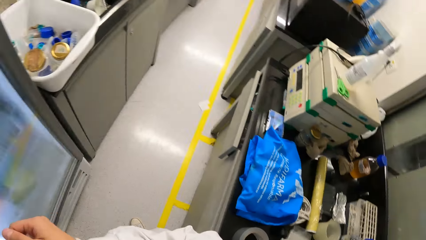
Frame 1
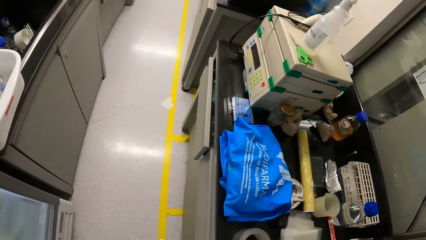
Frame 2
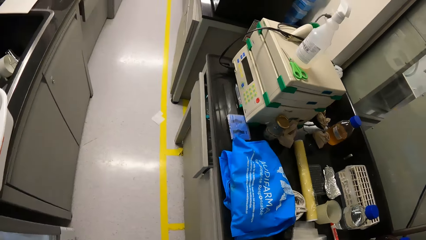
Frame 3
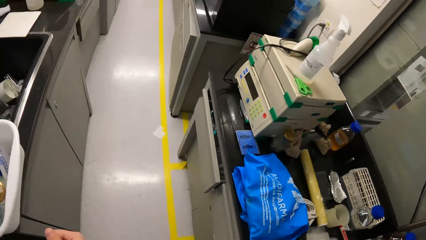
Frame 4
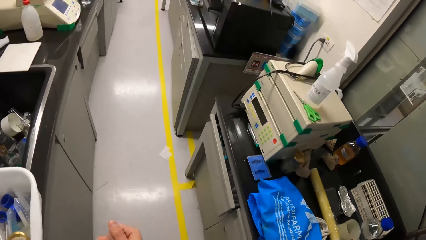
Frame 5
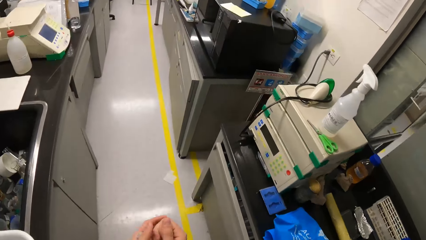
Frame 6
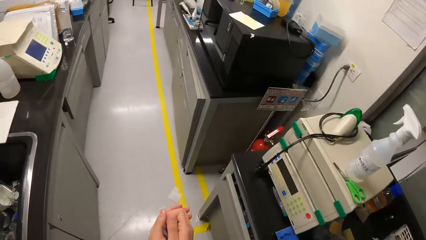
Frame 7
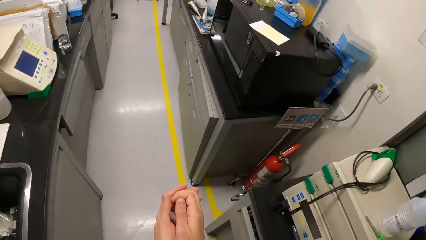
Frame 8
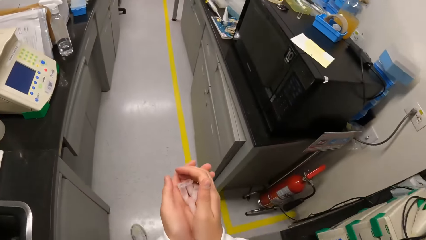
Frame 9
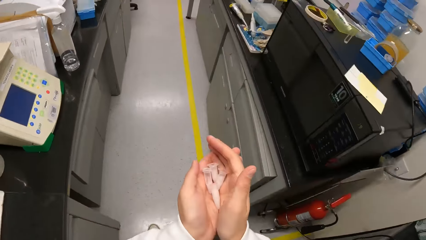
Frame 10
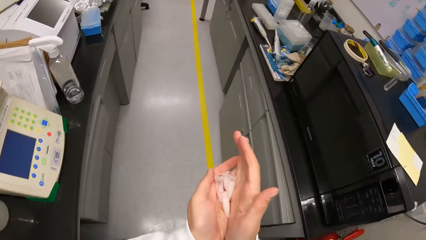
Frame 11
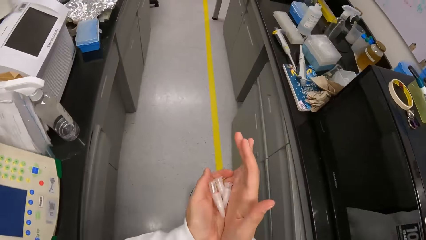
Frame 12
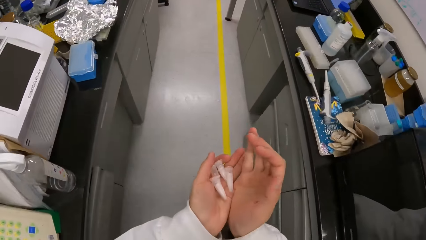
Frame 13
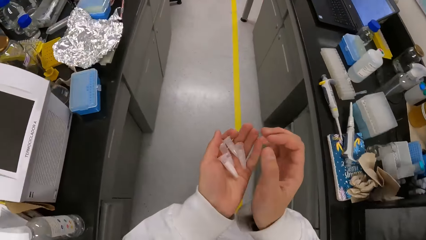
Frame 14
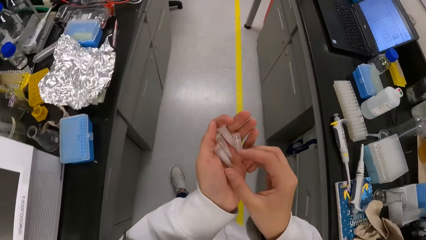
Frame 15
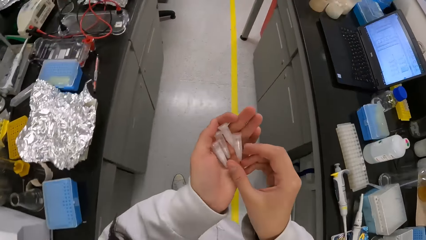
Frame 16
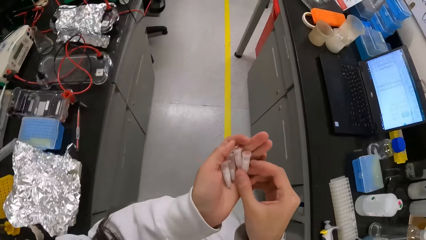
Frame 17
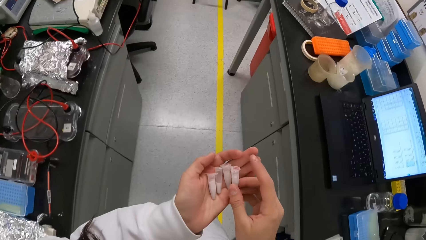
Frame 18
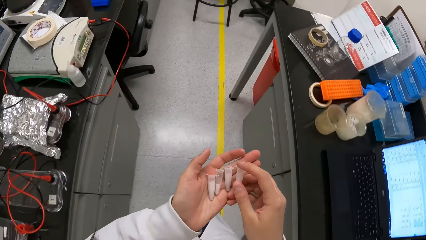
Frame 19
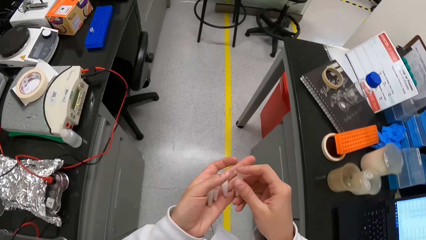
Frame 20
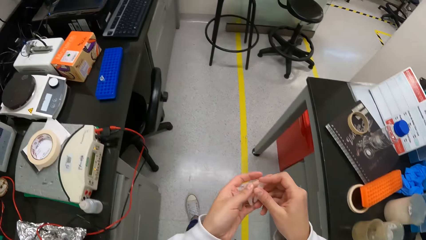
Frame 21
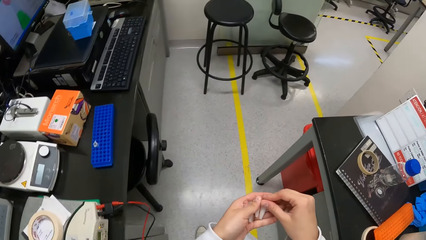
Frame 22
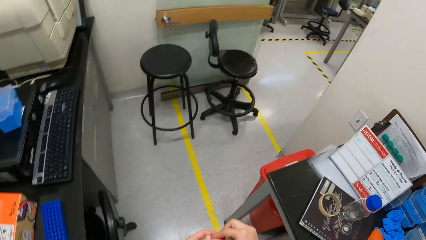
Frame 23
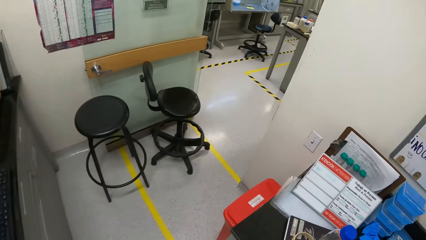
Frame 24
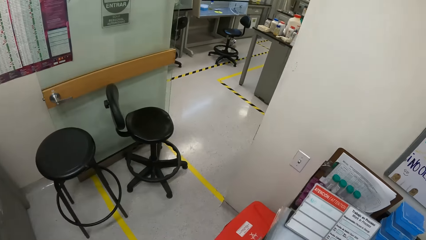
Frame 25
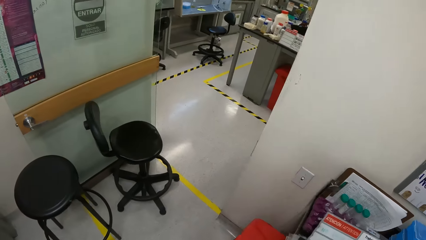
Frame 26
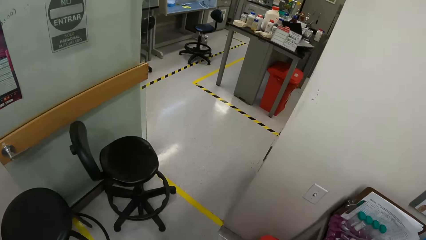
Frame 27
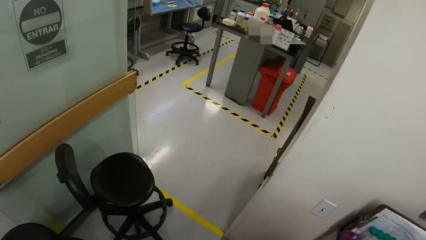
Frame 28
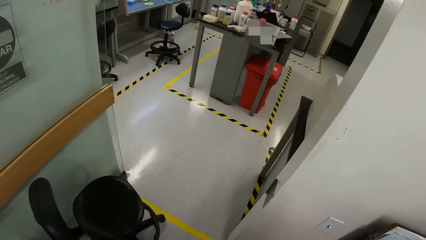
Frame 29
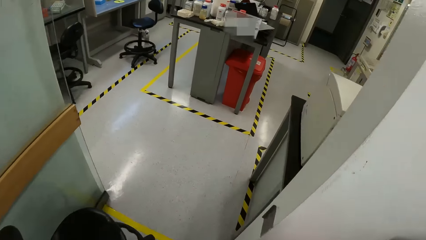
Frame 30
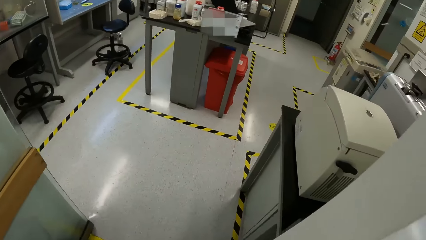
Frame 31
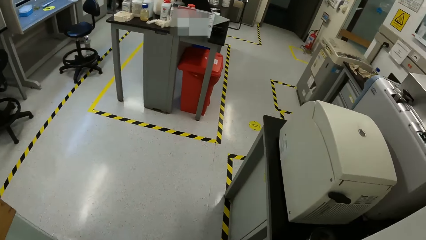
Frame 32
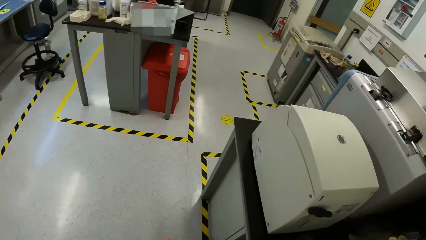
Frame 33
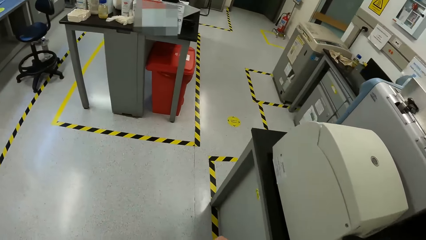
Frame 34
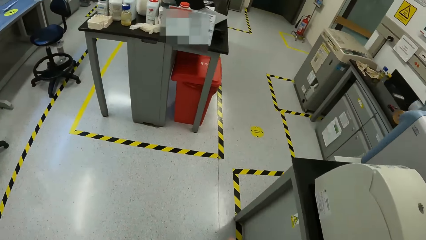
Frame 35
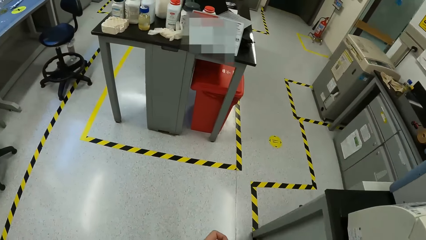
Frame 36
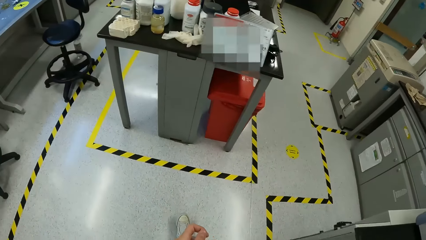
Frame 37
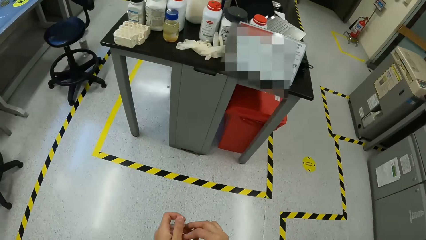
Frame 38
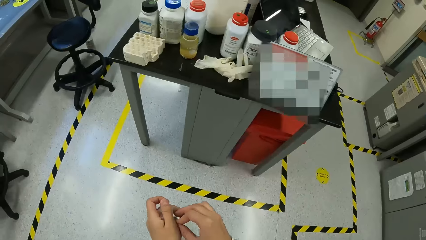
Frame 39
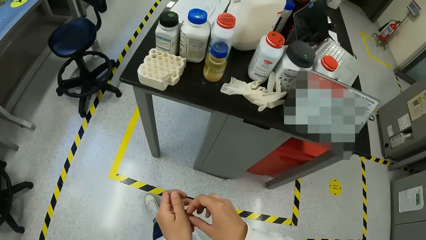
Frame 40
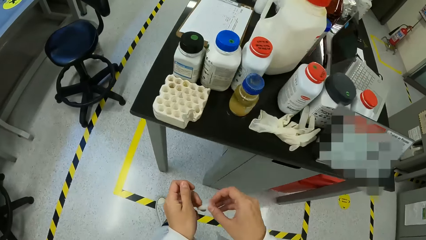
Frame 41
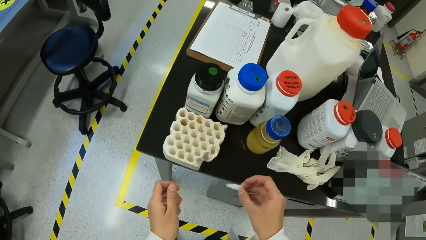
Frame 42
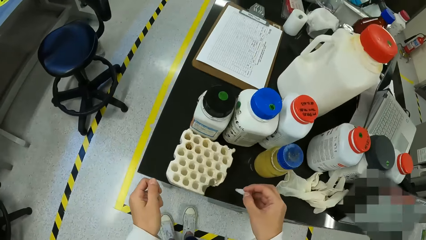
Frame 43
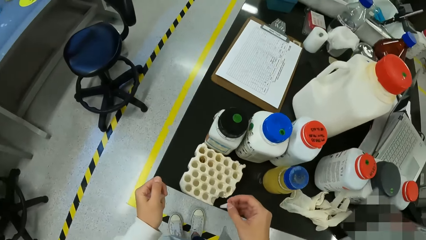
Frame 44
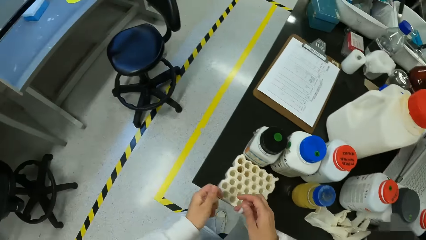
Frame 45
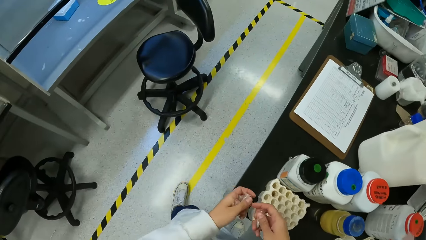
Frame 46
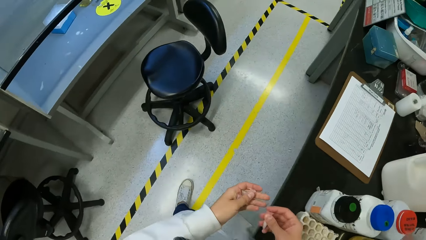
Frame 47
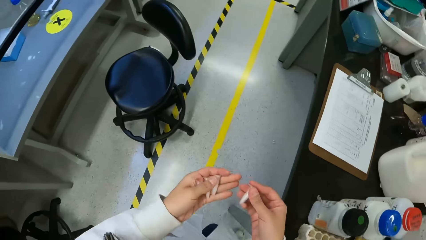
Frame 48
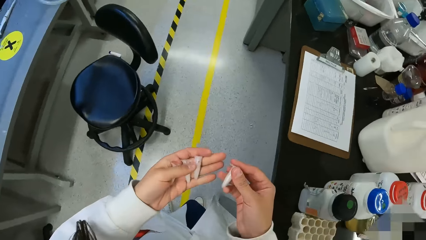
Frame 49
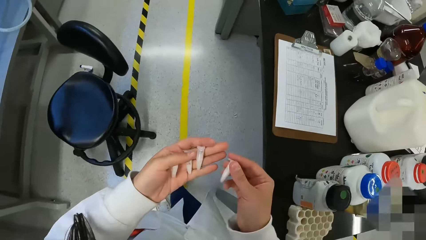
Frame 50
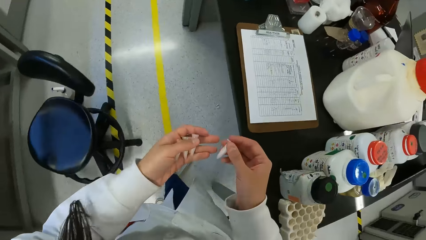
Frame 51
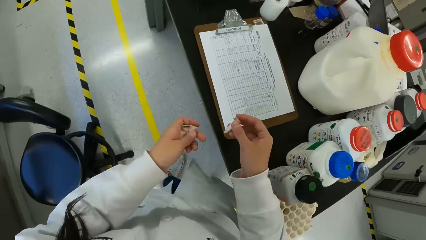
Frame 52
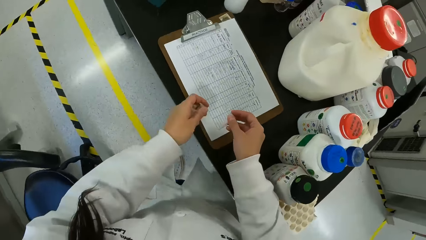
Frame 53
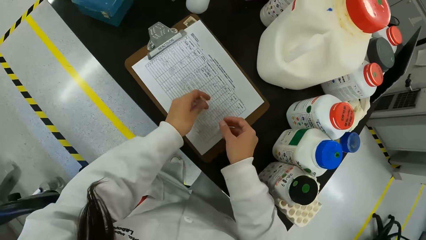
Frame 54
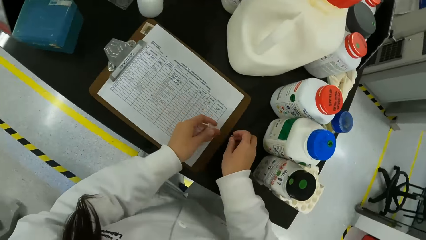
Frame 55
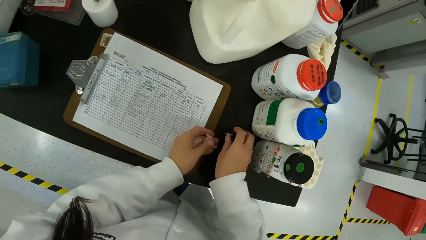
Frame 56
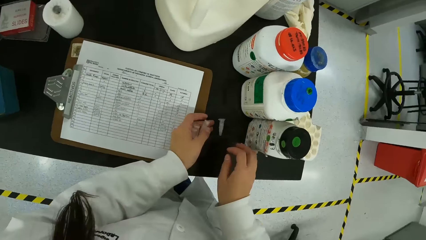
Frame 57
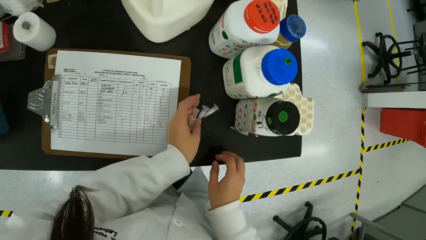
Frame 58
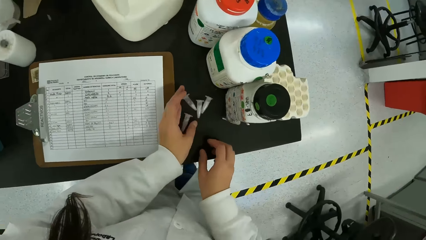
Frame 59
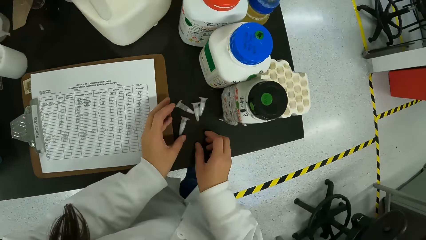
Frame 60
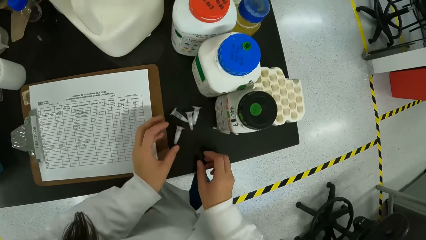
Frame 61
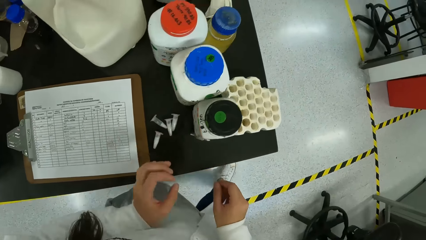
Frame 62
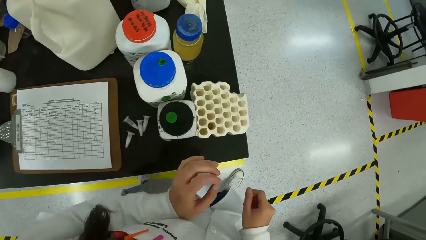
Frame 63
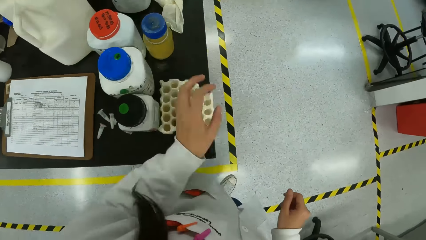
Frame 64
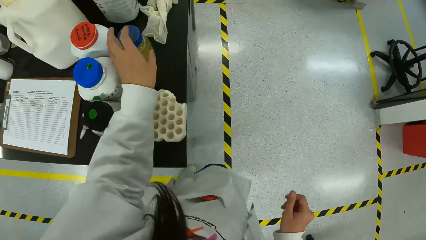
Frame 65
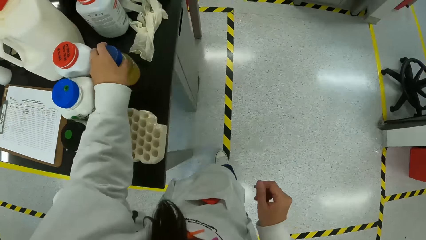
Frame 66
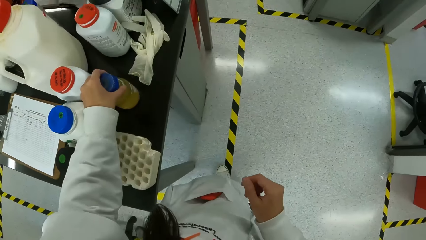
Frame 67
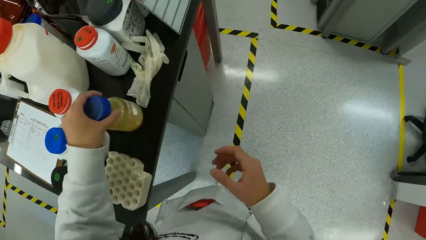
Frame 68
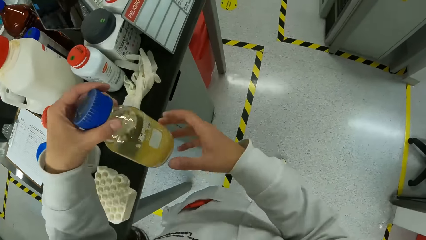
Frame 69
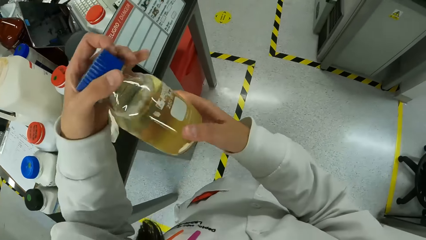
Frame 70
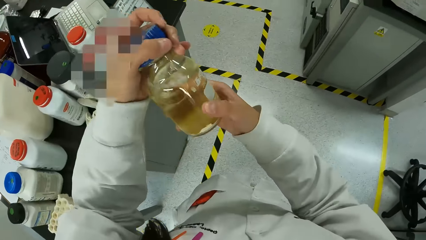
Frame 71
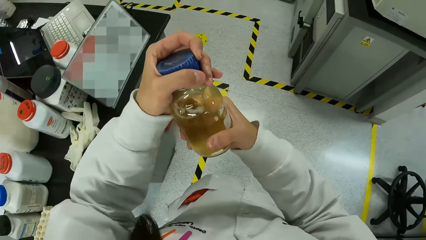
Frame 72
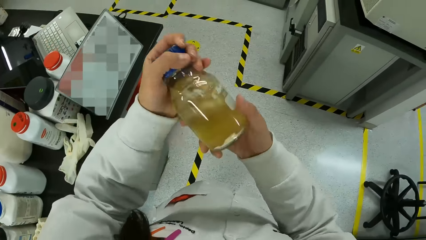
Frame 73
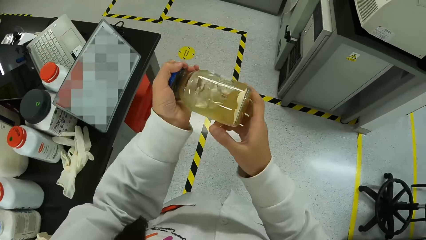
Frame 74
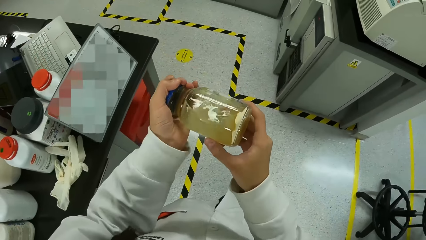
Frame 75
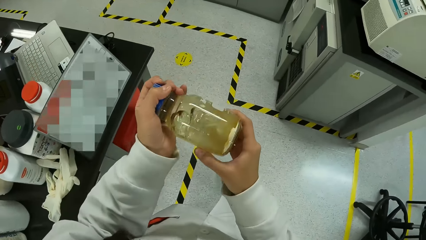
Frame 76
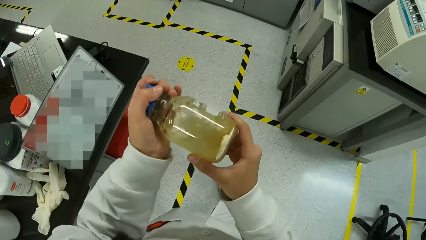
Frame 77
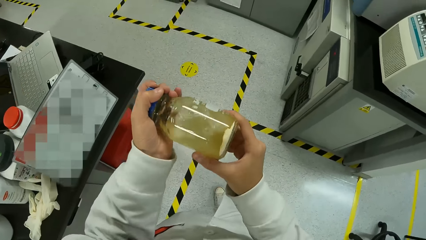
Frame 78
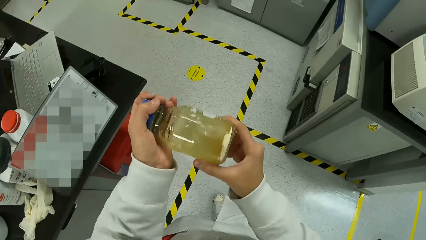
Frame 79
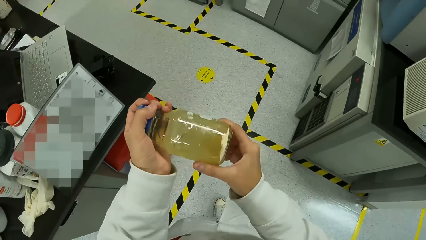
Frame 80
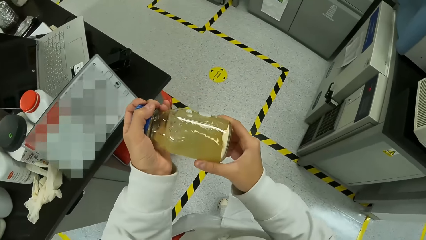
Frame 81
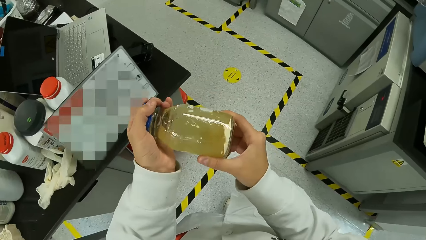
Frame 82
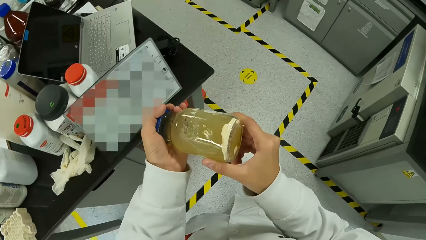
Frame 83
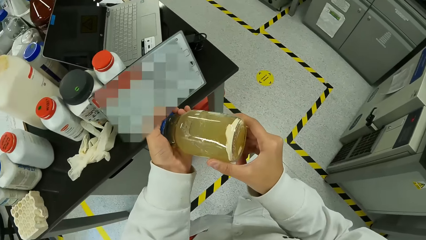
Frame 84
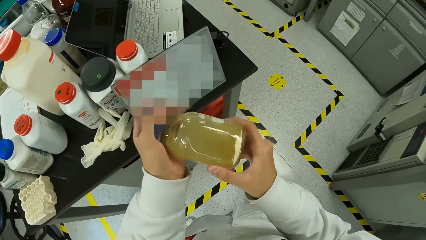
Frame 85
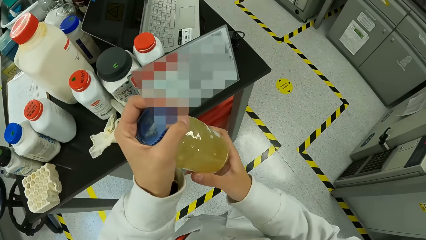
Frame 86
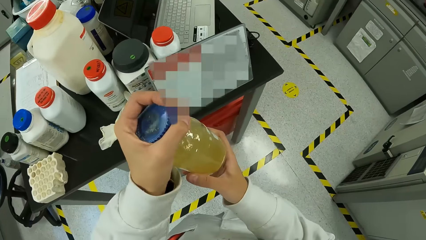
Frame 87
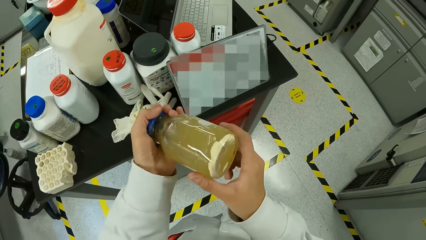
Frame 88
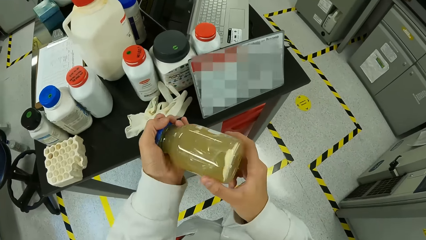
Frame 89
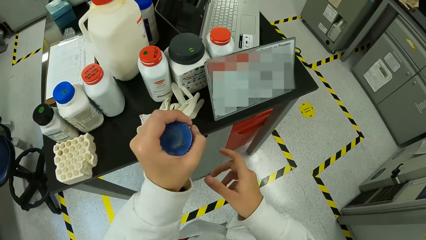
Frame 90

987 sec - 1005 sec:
The camera wearer moves around. She pushes the reagents to her left hand with her right hand. She picks a reagent from her left hand with her right hand. She walks out of the room into a room through the door. She places the reagents on the slab with both hands. She picks a jar or bottle from the slab with her left hand. She holds the jar in both hands. She shakes the jar with both hands. She looks at the bottle.
